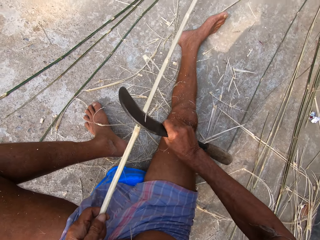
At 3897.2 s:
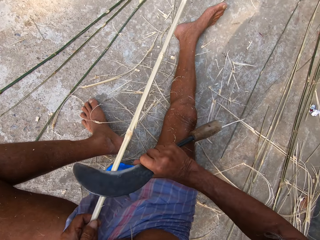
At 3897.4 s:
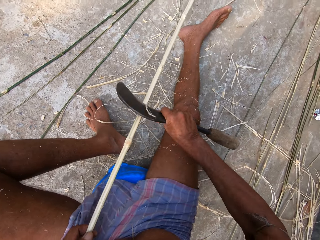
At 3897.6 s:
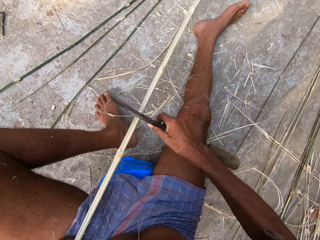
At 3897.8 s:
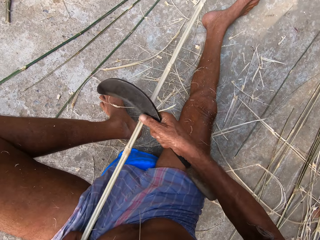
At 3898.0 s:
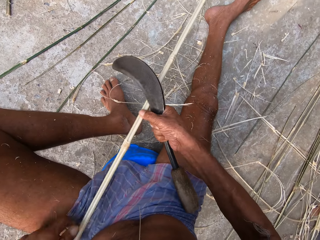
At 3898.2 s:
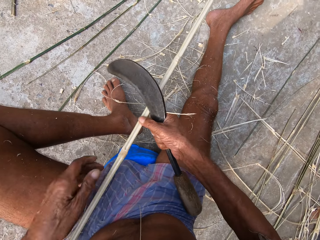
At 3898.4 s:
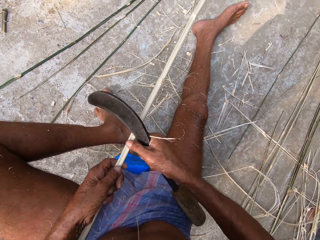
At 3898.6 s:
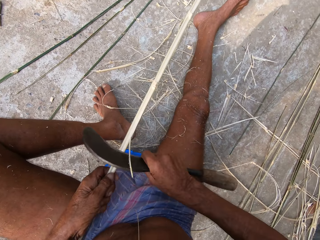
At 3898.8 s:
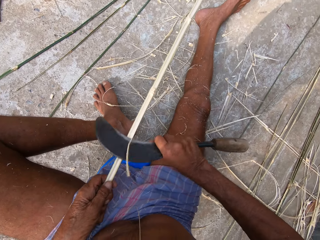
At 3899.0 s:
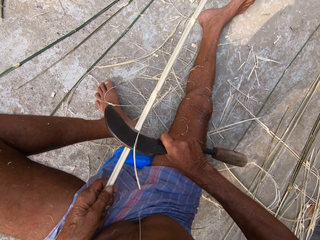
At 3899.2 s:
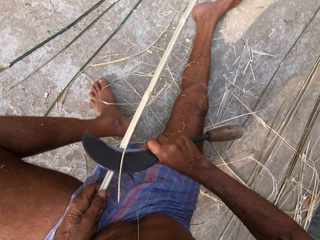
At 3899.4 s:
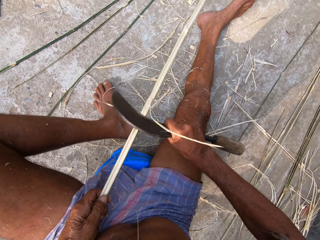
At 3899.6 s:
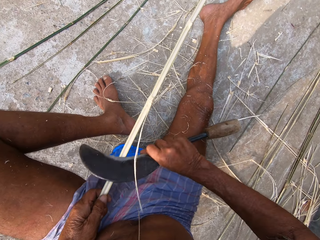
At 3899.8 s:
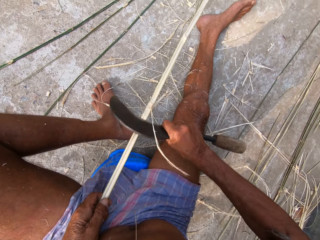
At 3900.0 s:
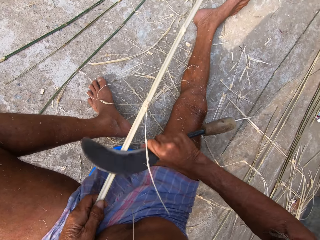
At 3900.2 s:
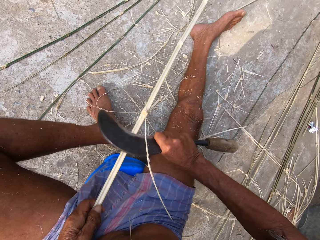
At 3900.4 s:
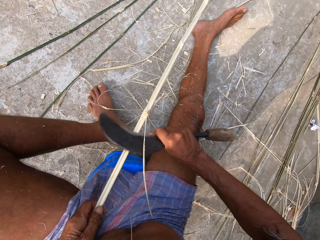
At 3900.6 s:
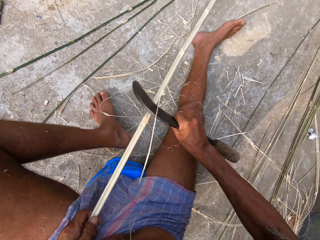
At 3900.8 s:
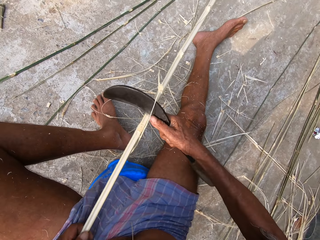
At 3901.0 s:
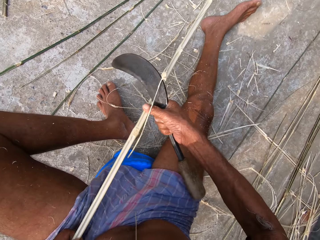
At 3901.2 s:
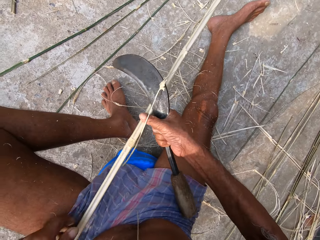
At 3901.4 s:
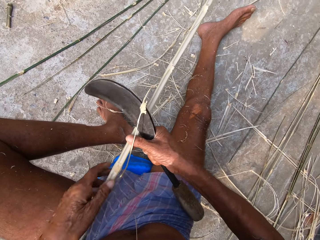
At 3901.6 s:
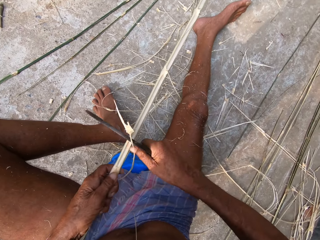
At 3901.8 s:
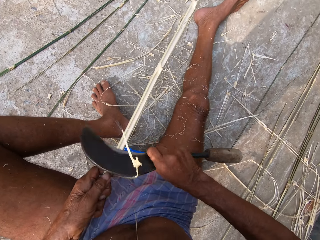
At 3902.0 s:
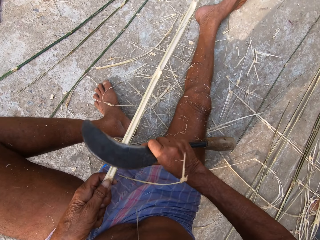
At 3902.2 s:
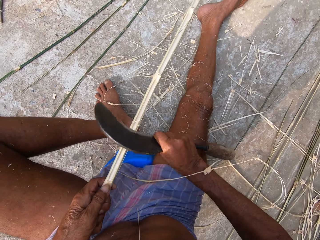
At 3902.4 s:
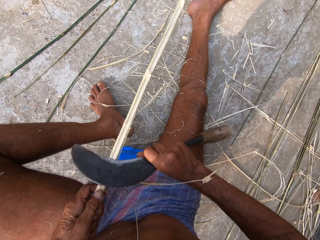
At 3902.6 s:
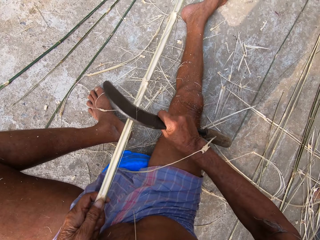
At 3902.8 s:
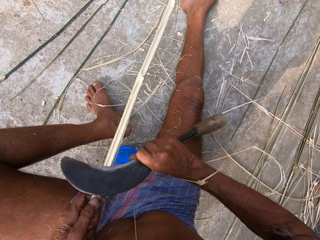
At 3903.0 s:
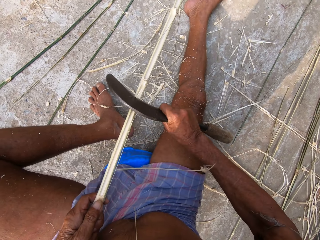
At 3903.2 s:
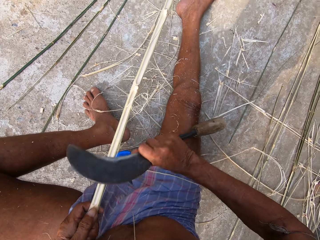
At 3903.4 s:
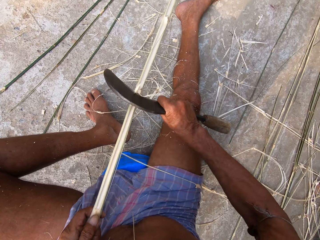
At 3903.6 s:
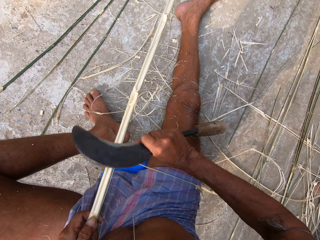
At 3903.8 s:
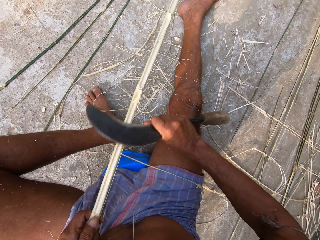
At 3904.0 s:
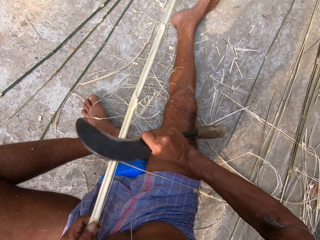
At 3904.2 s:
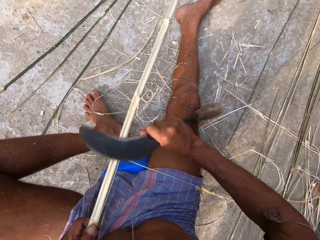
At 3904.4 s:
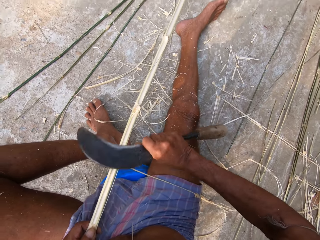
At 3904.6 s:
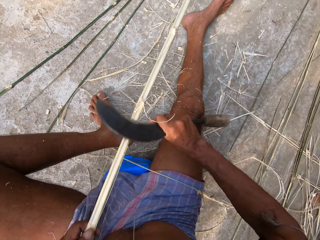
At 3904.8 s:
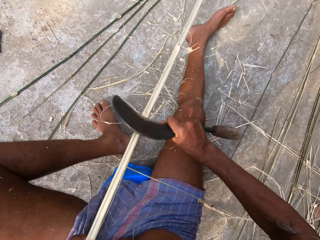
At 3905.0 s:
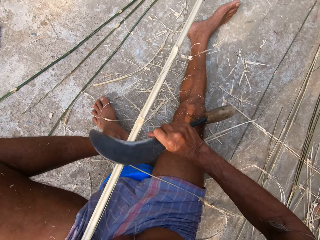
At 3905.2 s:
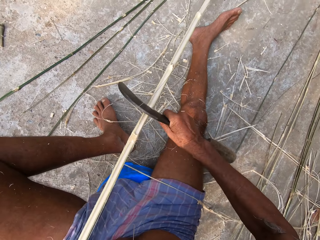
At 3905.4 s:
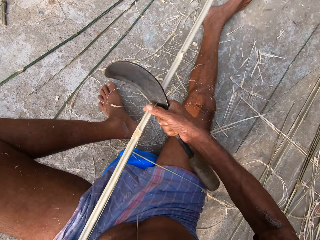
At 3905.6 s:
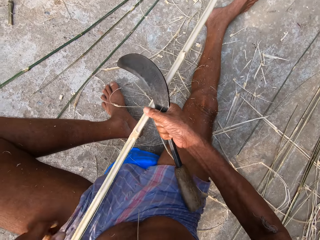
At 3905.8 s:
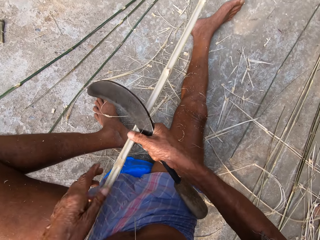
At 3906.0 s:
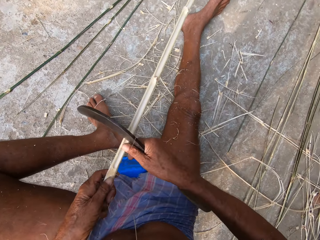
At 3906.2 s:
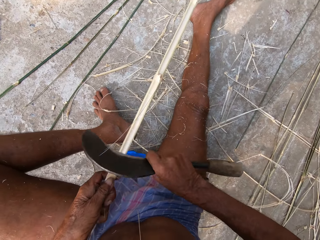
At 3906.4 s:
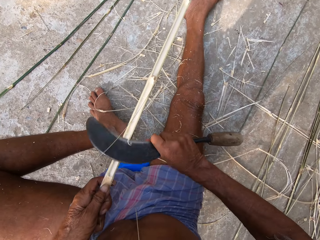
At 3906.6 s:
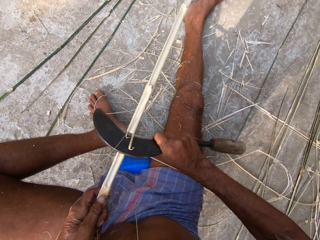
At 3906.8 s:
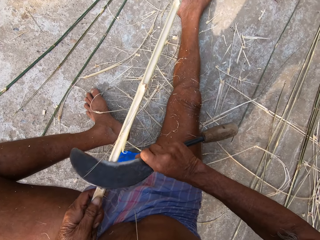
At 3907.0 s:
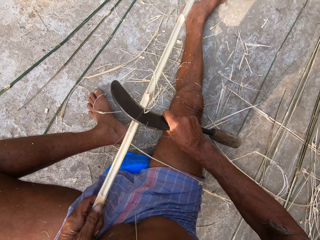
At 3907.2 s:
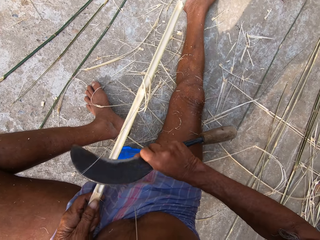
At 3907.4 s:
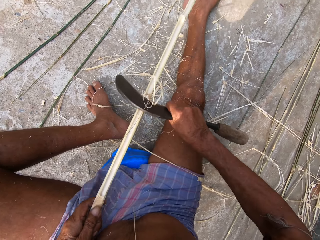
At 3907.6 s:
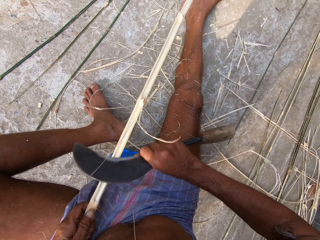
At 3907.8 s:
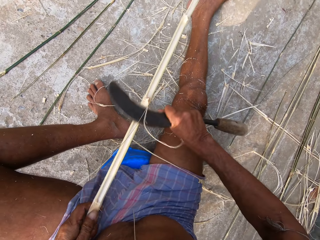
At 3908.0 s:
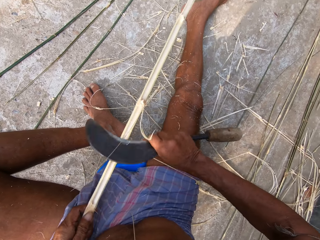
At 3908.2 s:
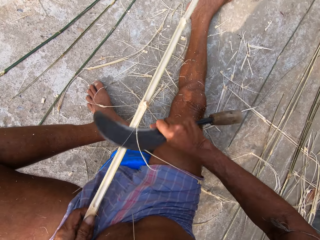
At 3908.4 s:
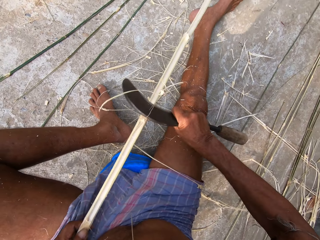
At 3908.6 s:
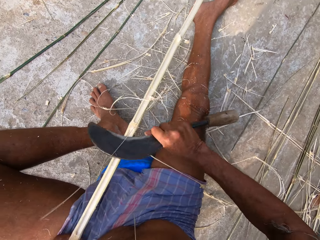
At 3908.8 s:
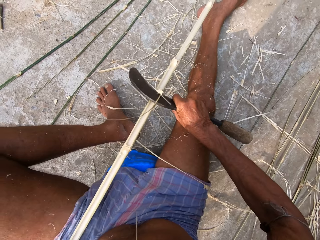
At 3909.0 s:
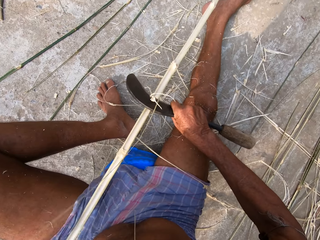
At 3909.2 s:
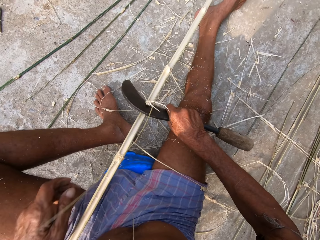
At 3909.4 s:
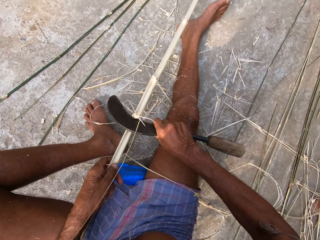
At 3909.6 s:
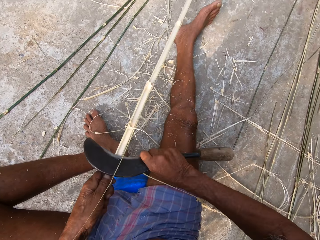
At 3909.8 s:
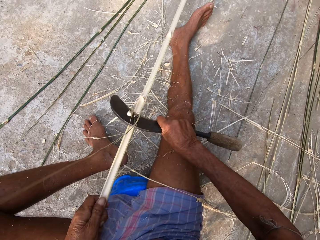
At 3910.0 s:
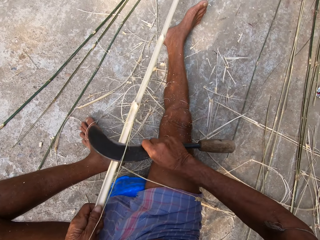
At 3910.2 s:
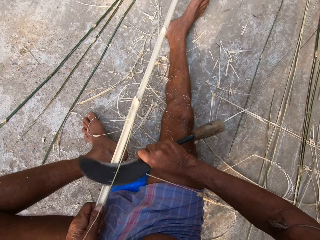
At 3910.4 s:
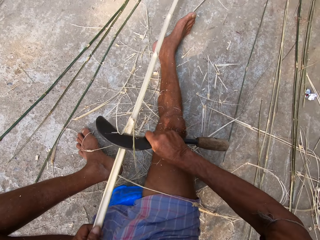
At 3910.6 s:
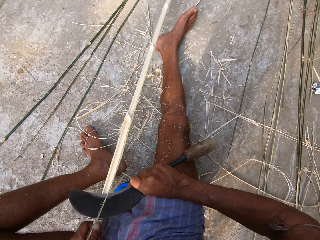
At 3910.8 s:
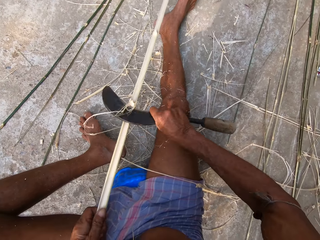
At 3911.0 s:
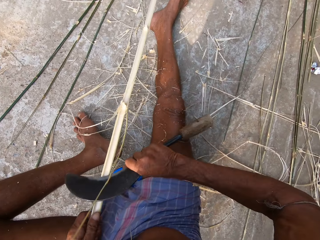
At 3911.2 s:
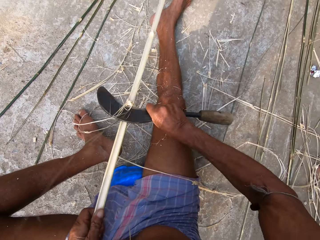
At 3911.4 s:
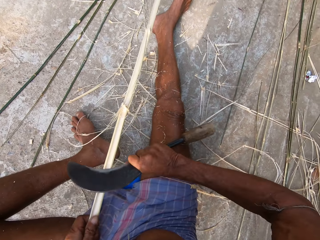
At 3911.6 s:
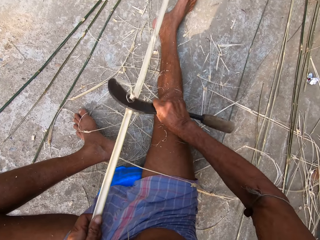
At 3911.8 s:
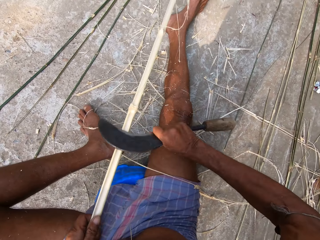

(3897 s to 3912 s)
The camera wearer pulls the bamboo strip with his left hand. He holds the bamboo strip with his right hand. He holds the bamboo strip with his left hand. He cuts the bamboo strip with the sickle in his right hand. He holds the bamboo strip with his right hand. He holds the bamboo strip with his left hand. He cuts the bamboo strip with the sickle in his right hand. He holds the bamboo strip with his right hand. He holds the bamboo strip with his left hand. He cuts the bamboo strip with the sickle in his right hand. He pulls the bamboo strip with his left hand. He holds the bamboo strip with his left hand.

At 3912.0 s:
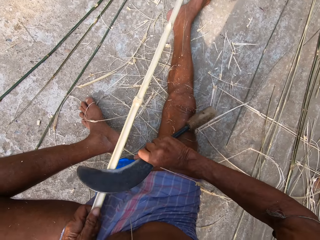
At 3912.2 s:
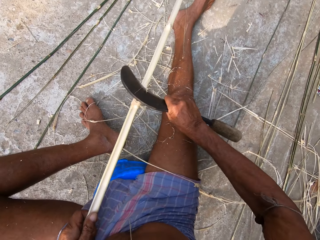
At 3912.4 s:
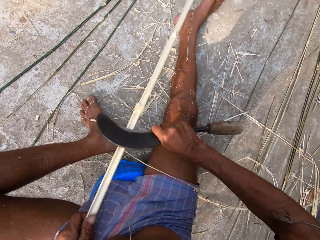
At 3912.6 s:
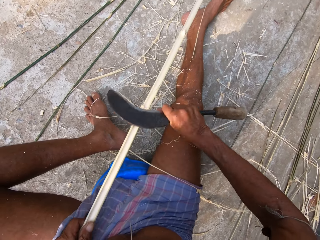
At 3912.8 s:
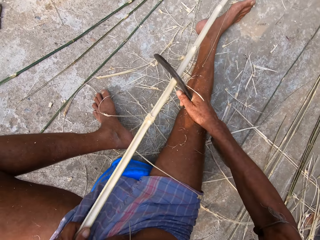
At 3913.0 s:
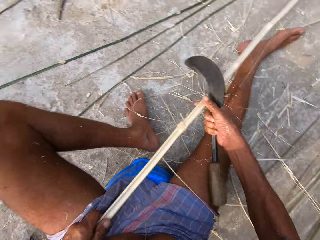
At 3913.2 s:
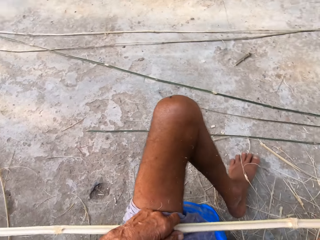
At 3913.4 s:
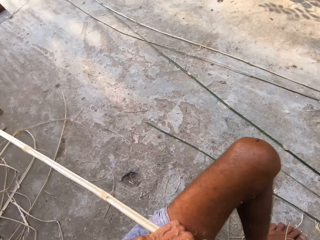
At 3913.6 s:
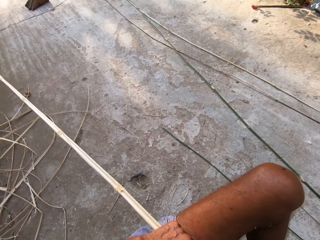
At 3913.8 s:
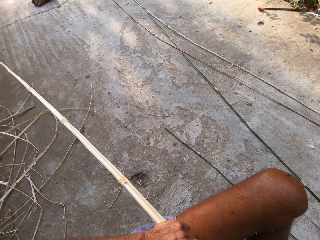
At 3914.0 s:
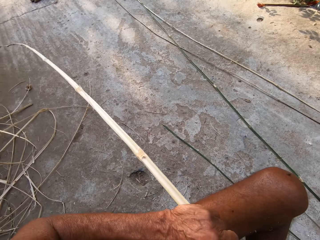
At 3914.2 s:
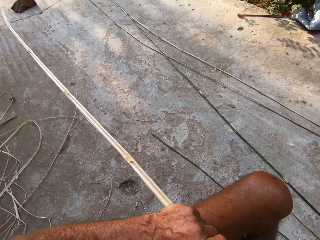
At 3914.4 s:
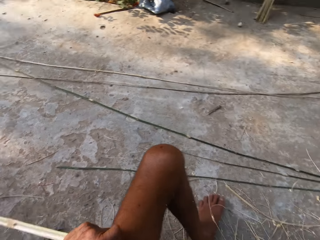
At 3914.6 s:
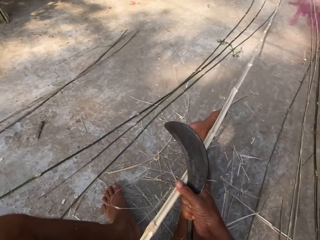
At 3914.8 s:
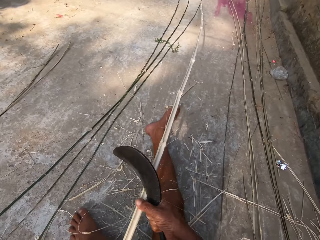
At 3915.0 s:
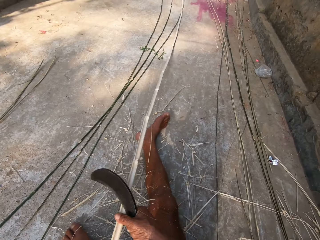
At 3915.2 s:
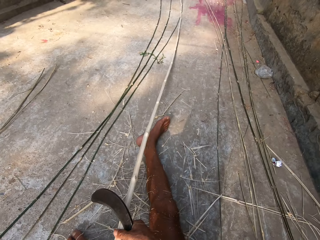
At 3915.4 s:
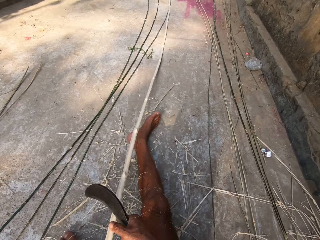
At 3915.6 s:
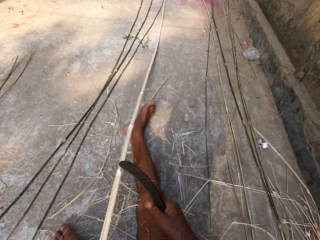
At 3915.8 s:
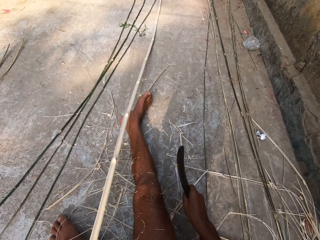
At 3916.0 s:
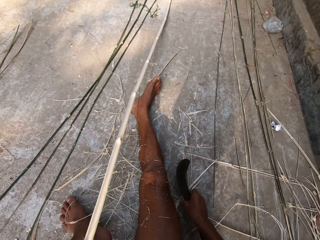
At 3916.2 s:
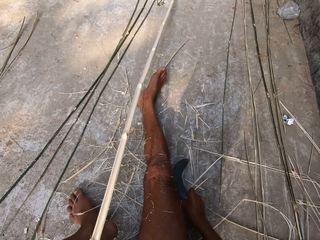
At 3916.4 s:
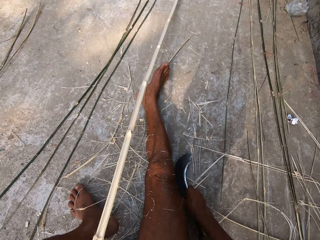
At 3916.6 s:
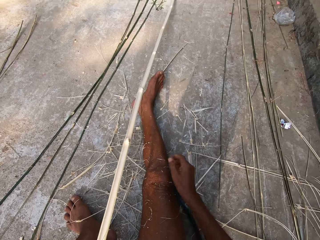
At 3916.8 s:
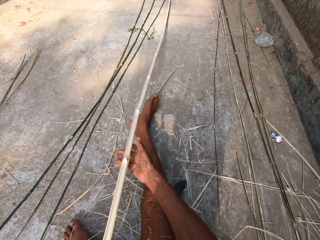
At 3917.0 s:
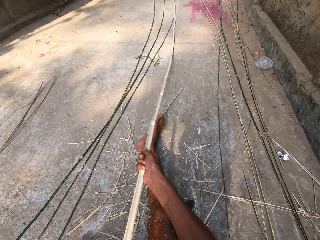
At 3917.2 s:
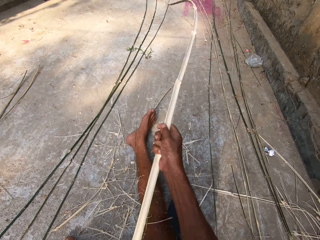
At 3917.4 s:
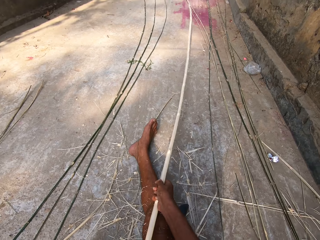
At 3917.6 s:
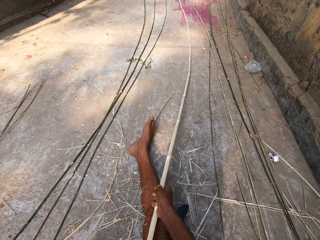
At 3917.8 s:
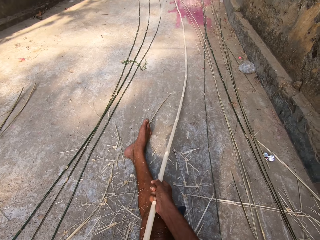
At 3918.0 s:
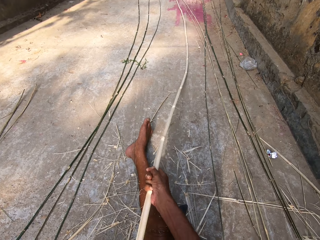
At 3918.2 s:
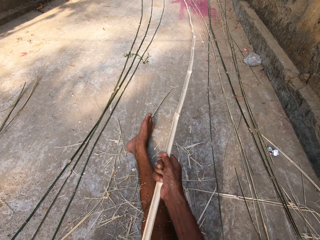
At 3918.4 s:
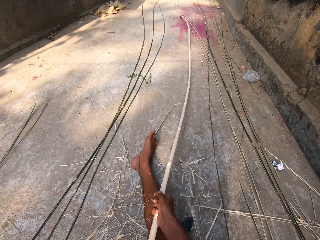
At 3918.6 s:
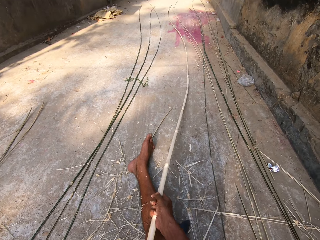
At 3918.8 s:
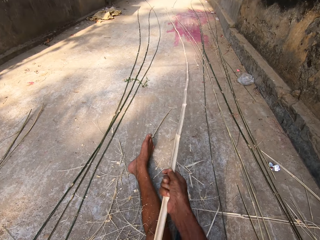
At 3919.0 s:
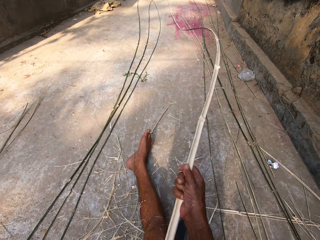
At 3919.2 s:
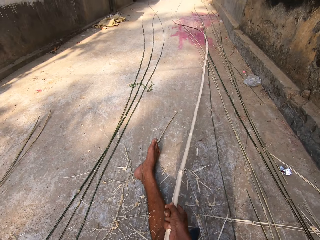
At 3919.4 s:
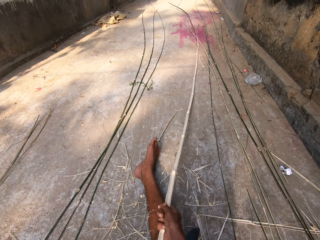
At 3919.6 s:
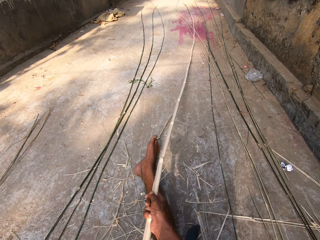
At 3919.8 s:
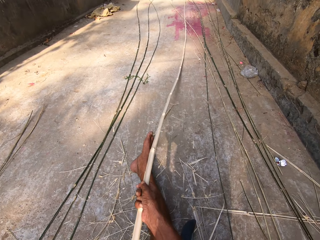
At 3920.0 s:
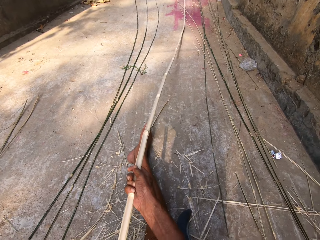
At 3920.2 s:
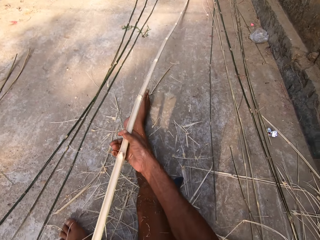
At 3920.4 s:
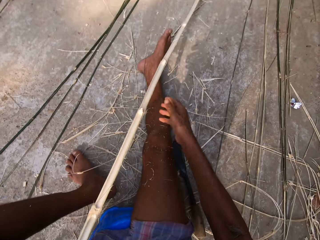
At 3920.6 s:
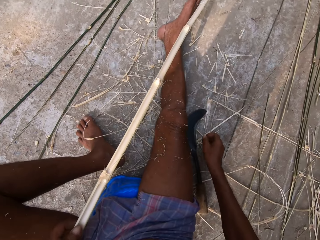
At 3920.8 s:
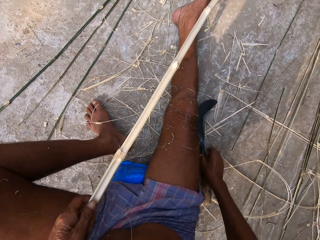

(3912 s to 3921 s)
The camera wearer moves the bamboo strip from the floor in both hands. He places the sickle on the floor with his right hand. He moves the bamboo strip from the floor with both hands. He pulls the reed.
